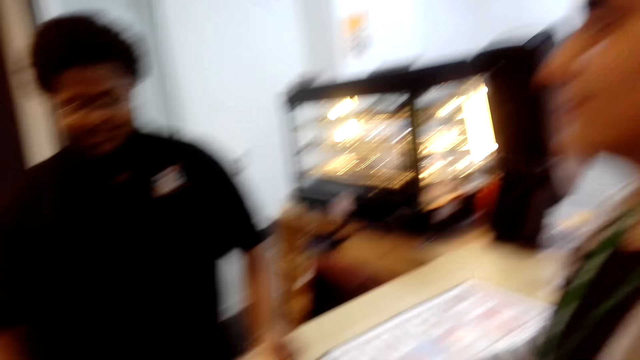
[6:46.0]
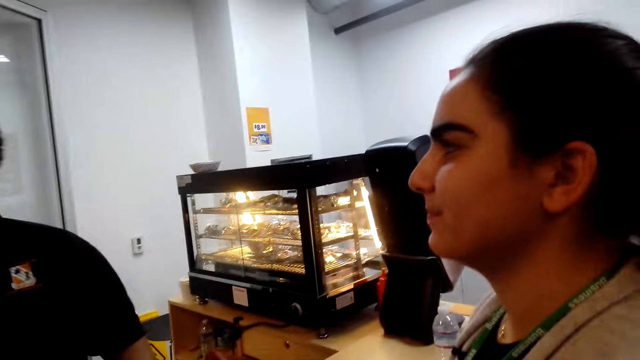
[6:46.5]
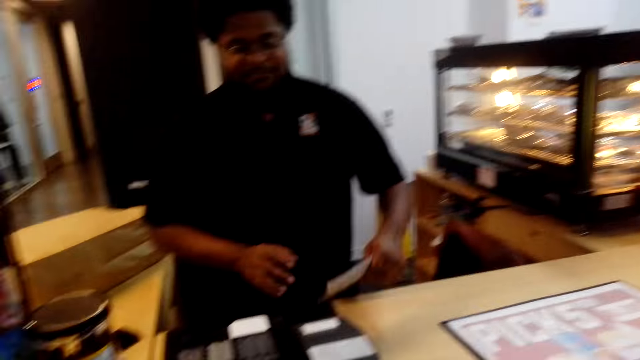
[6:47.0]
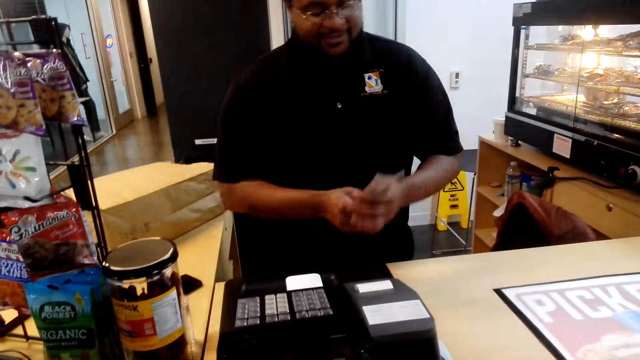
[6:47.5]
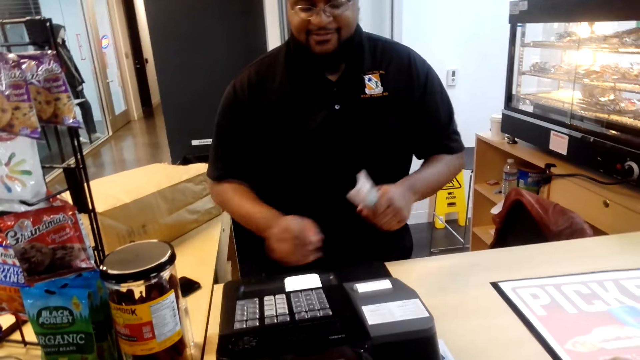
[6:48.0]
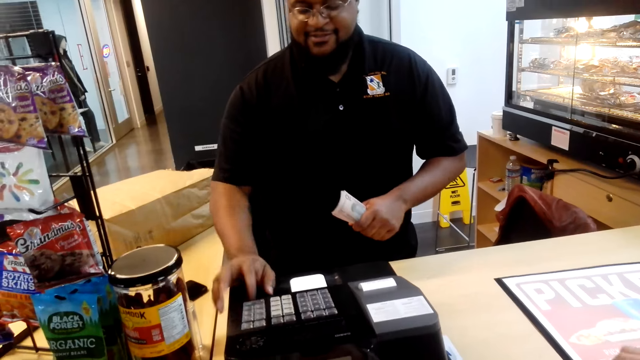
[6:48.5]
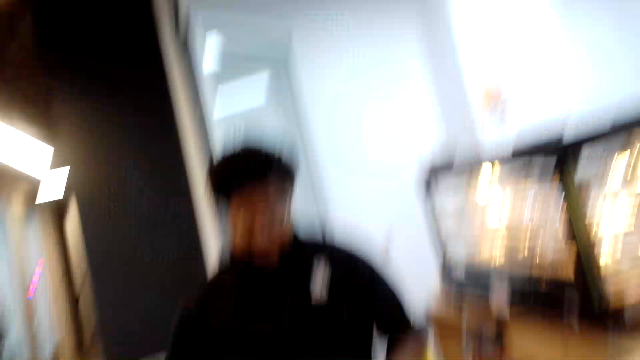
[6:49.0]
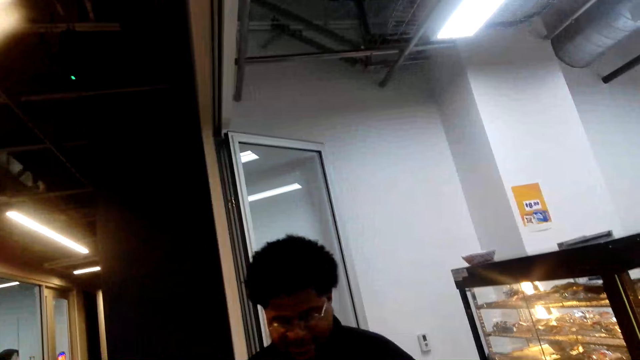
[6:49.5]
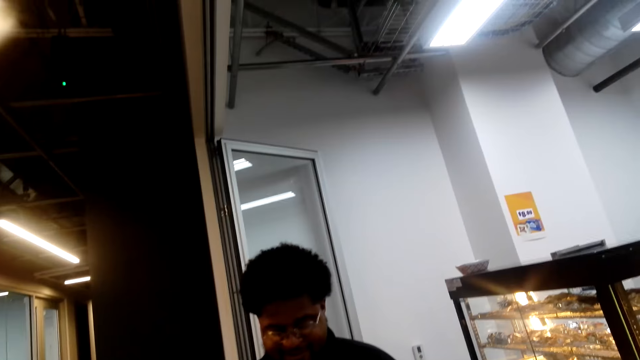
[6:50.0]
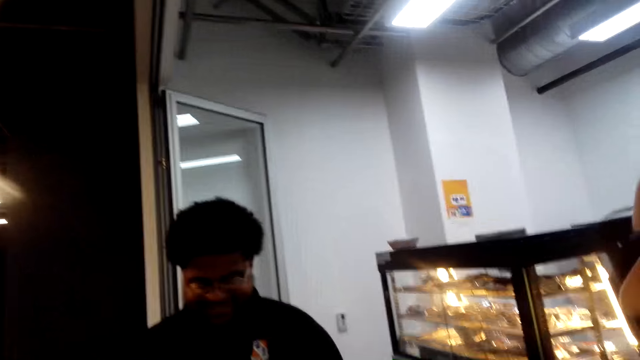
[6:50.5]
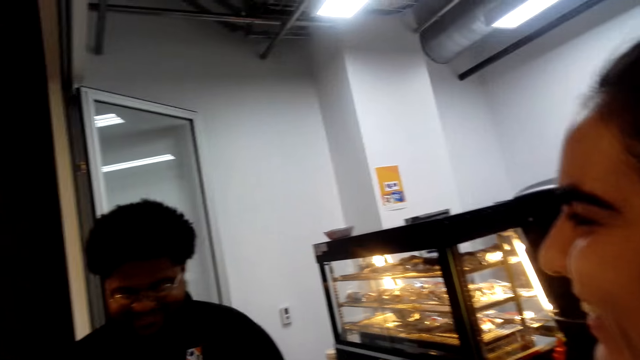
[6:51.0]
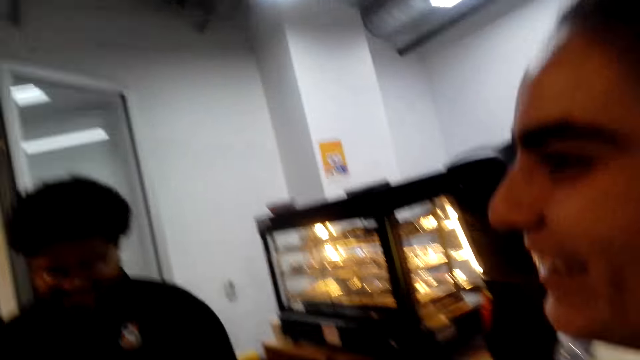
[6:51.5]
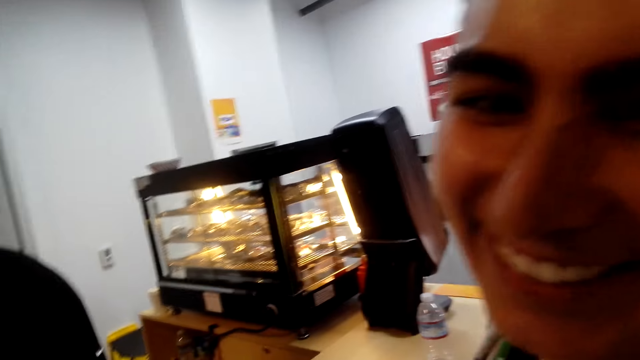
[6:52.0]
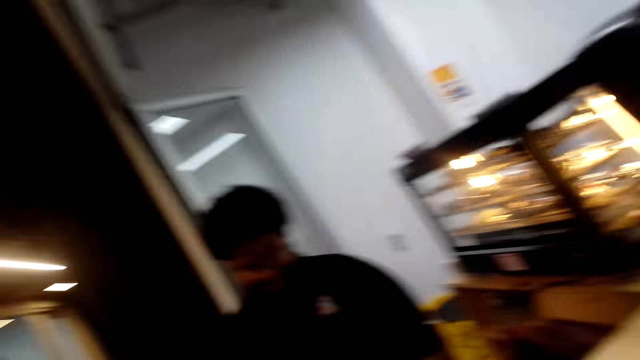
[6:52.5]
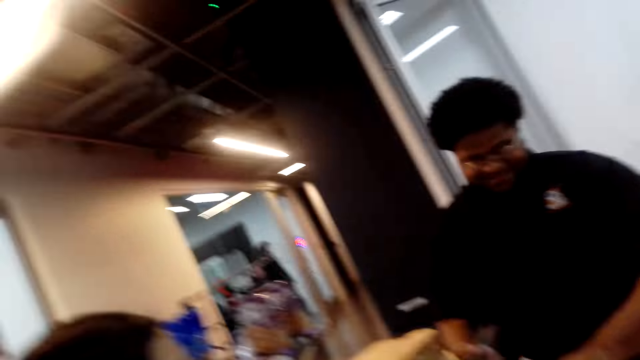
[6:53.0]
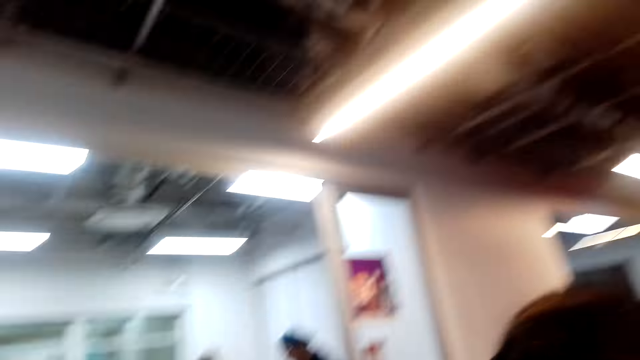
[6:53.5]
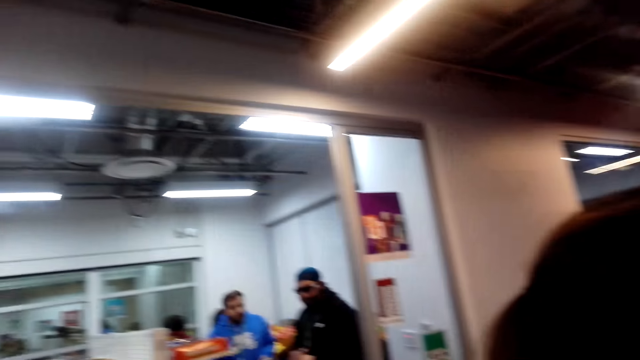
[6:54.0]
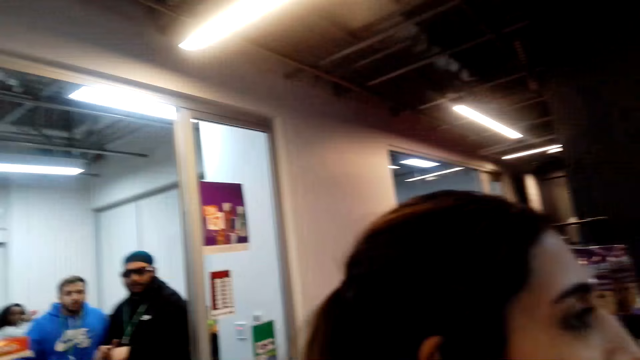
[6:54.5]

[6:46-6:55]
A cashier adjusts the cash in the hand. The cashier operates the cash register machine. The camera wearer interacts with a lady and the cashier. They speak.

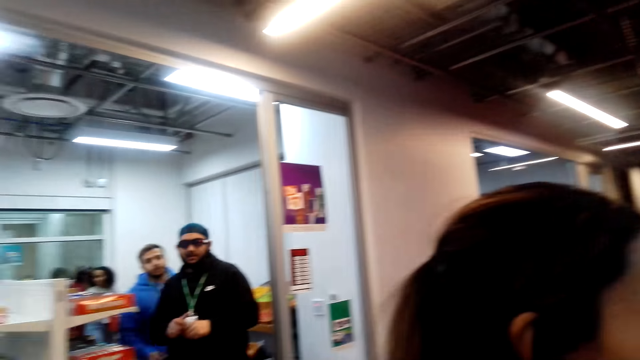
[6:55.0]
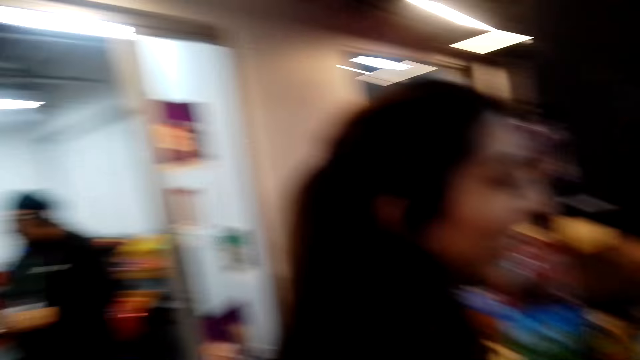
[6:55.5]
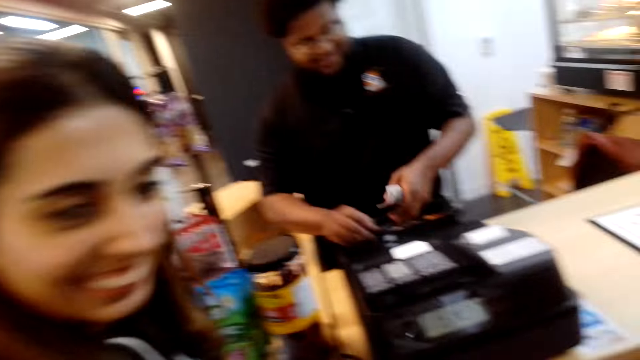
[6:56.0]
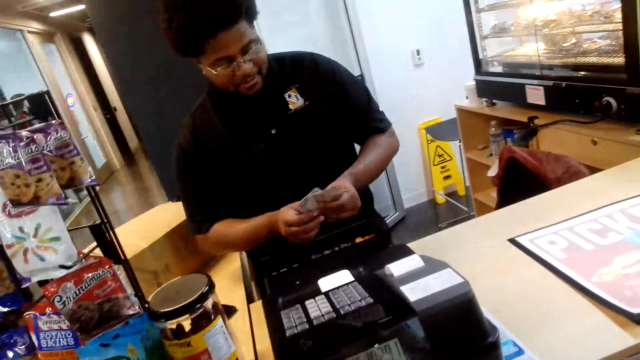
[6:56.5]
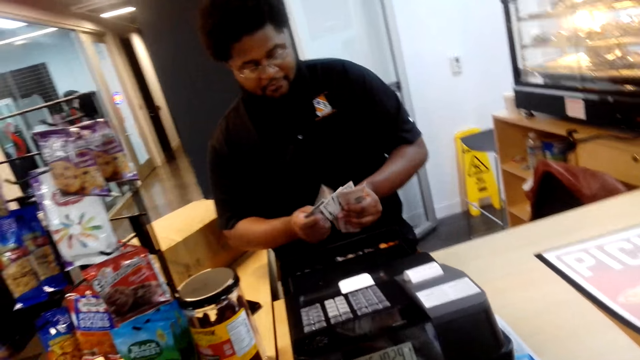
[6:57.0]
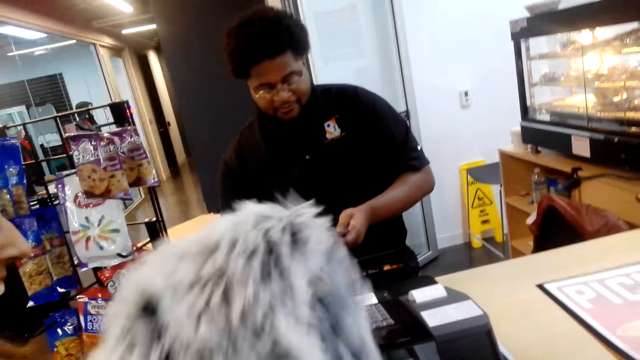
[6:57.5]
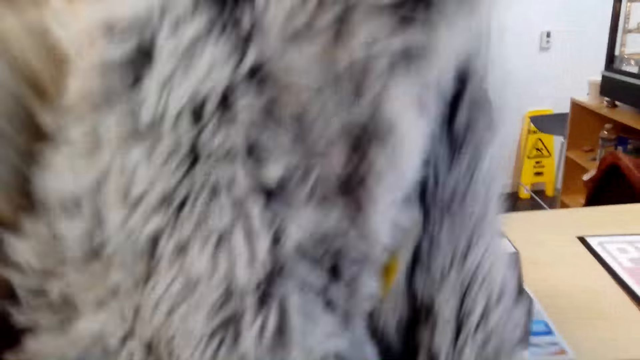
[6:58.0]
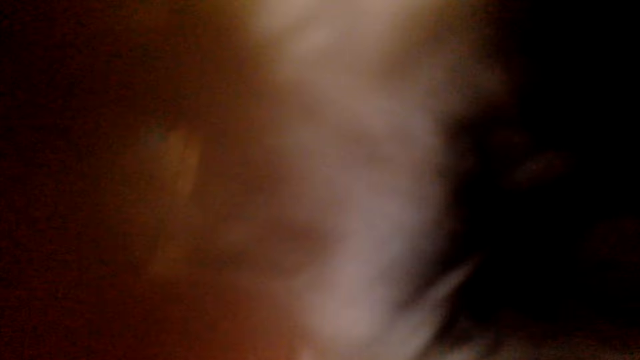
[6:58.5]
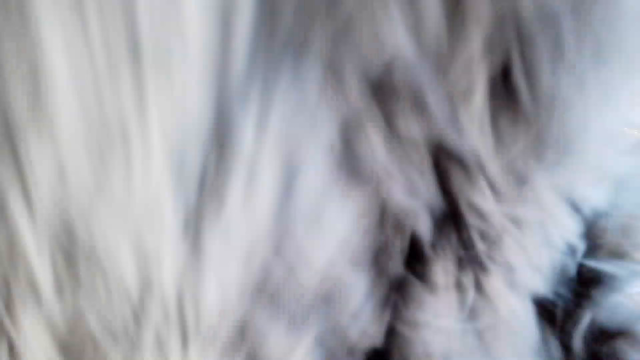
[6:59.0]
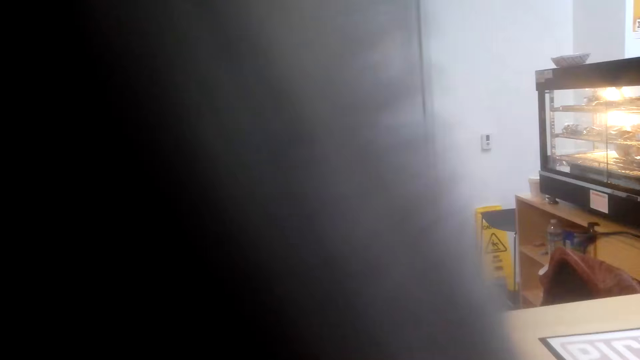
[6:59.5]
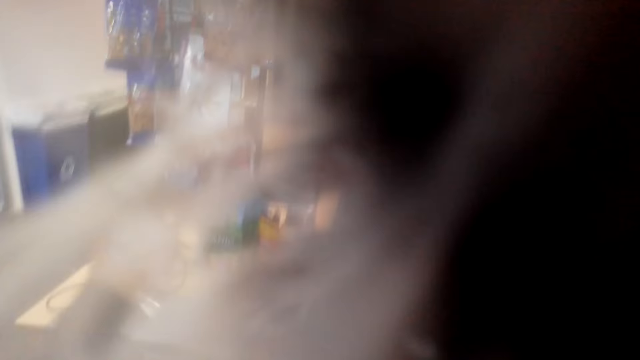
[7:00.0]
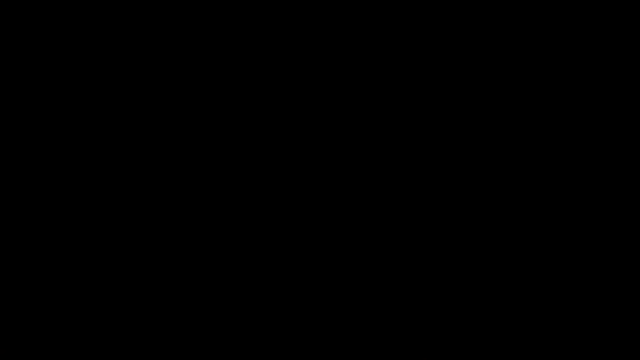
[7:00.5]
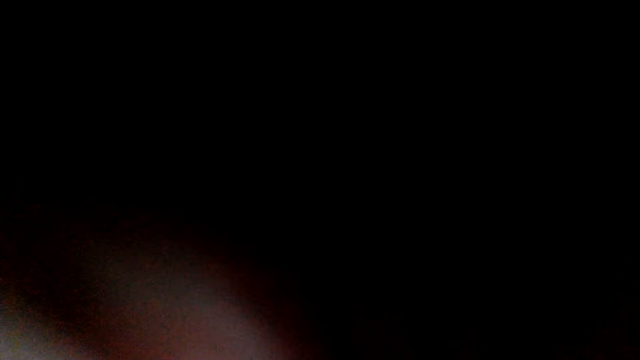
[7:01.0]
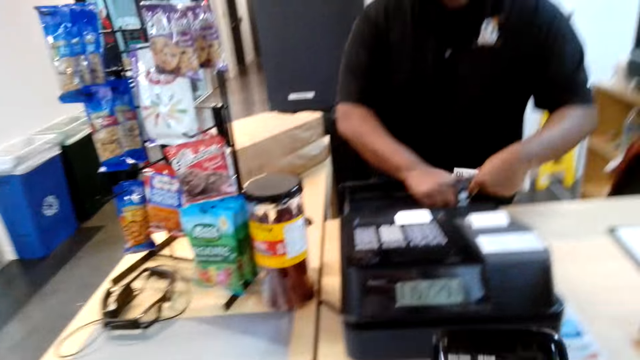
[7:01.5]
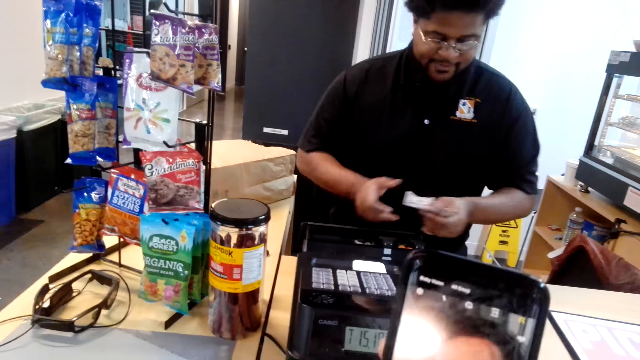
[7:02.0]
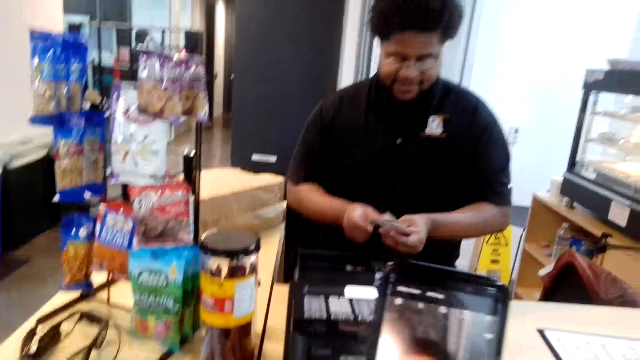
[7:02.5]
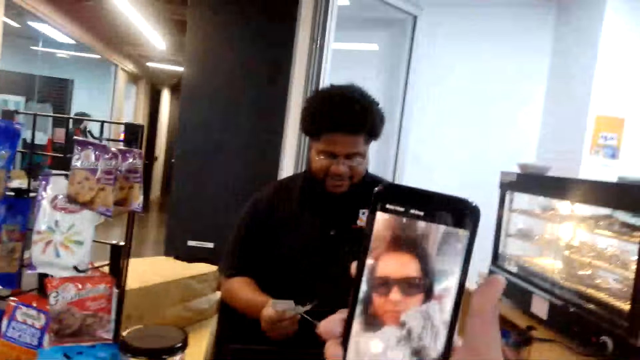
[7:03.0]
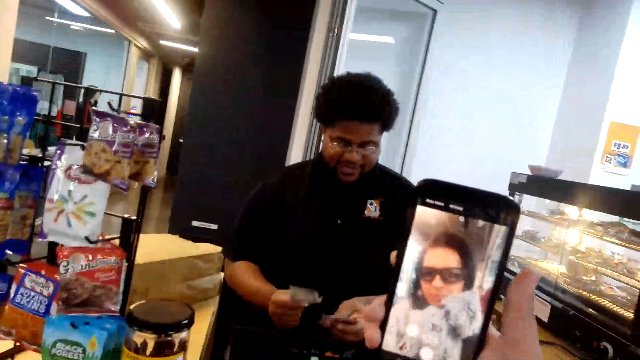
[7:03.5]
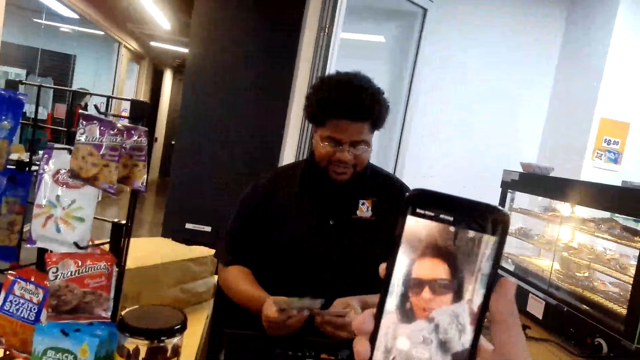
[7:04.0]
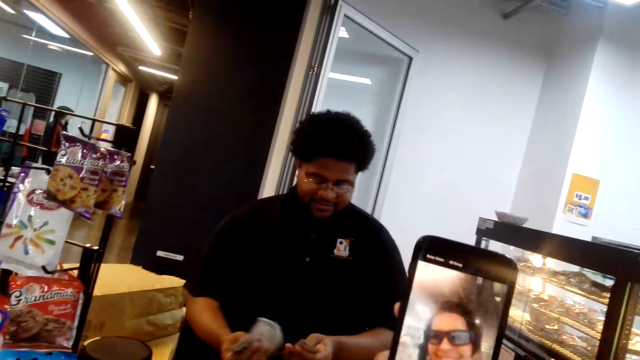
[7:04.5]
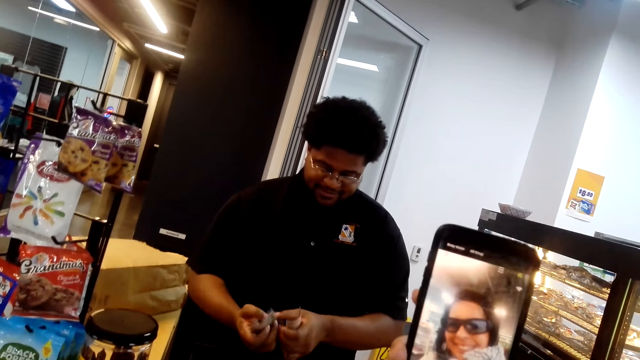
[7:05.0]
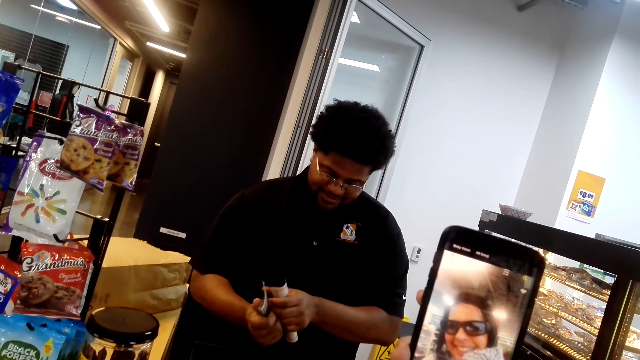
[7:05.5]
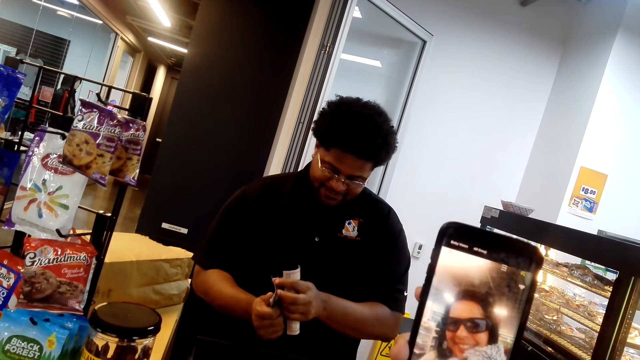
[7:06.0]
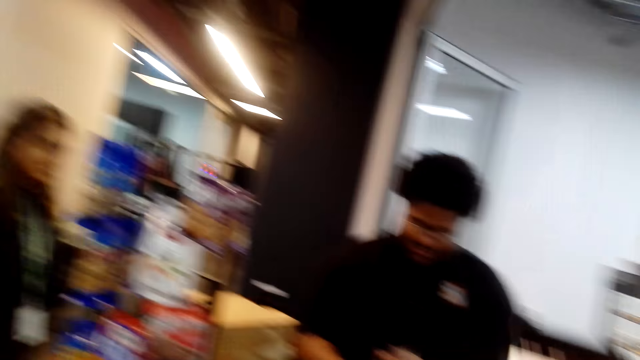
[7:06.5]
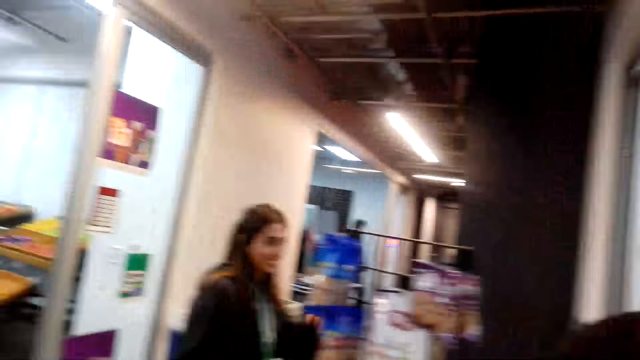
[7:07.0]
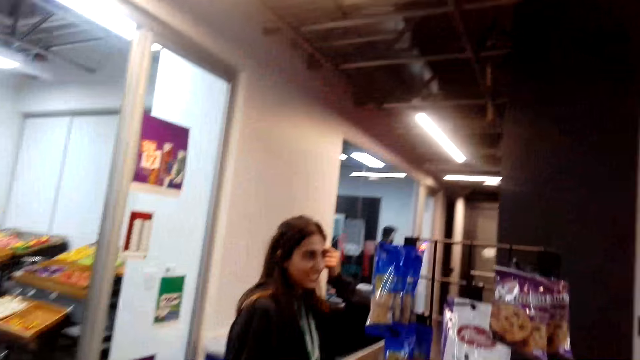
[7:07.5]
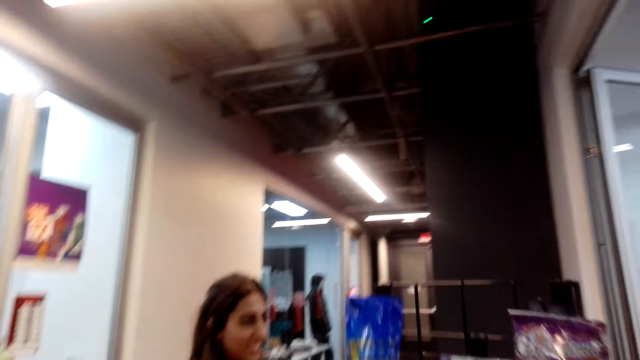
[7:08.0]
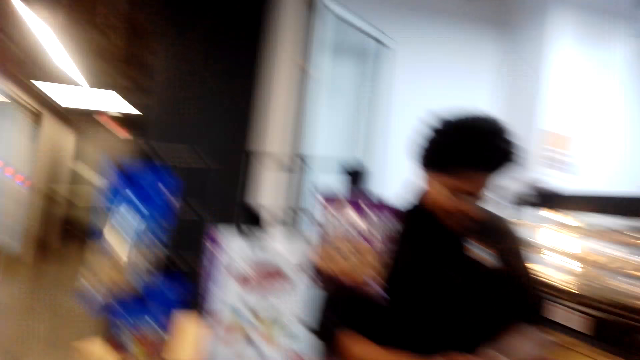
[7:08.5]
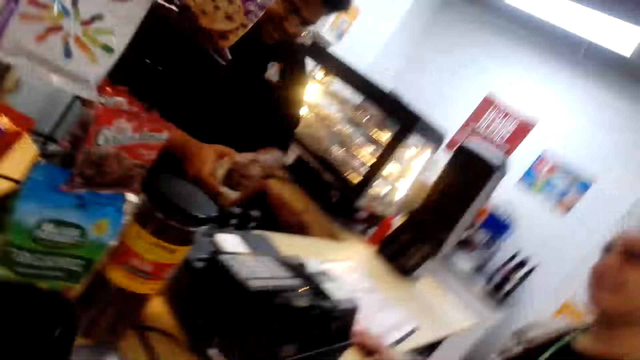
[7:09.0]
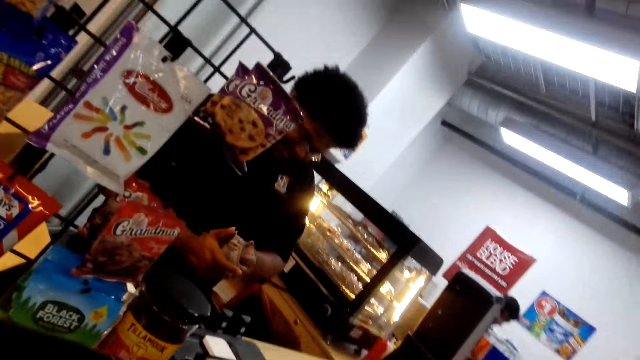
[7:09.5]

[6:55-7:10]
A cashier counts the cash. The camera wearer puts on the scarf. She stares at the phone and takes a selfie with her phone. She looks around the supermarket.
